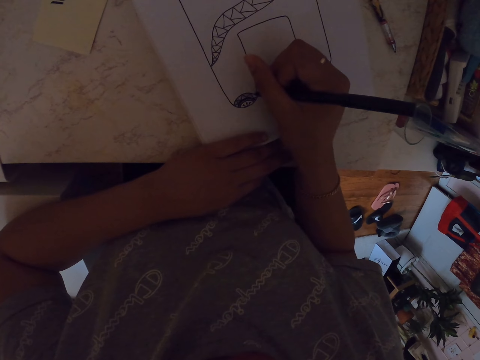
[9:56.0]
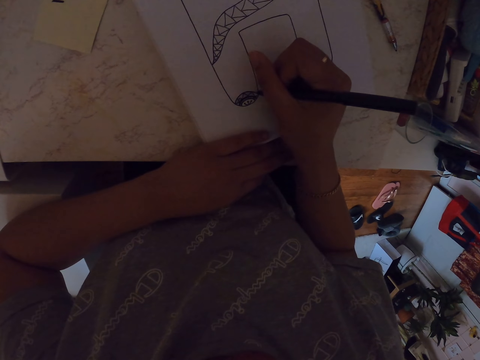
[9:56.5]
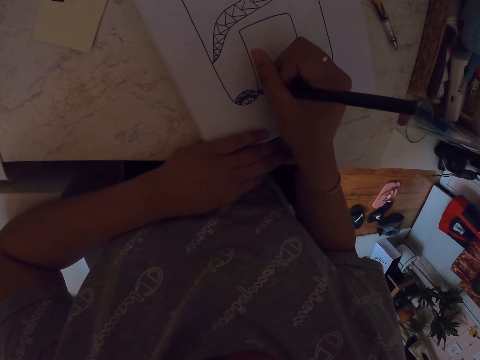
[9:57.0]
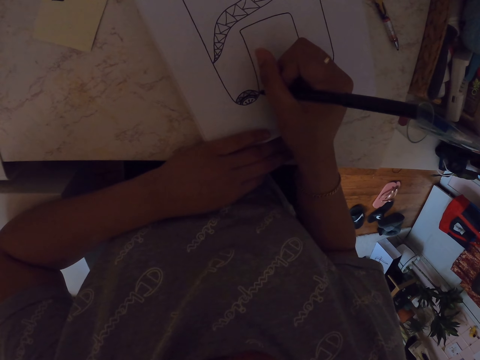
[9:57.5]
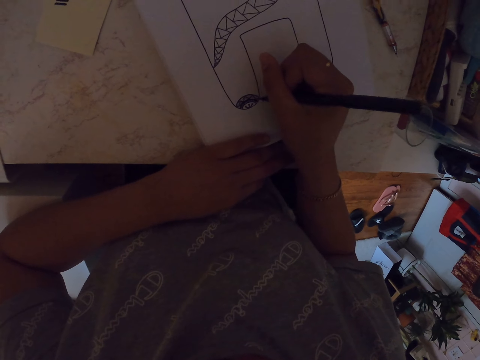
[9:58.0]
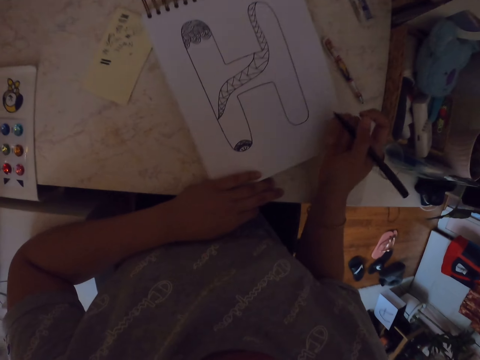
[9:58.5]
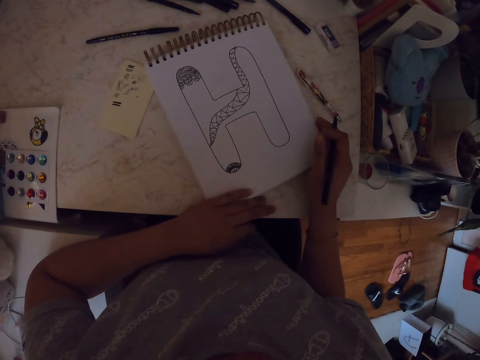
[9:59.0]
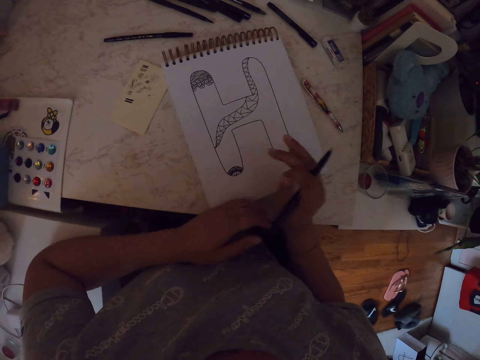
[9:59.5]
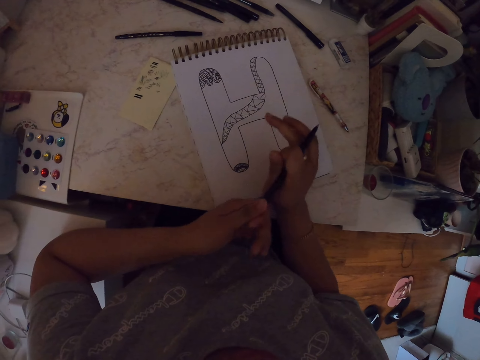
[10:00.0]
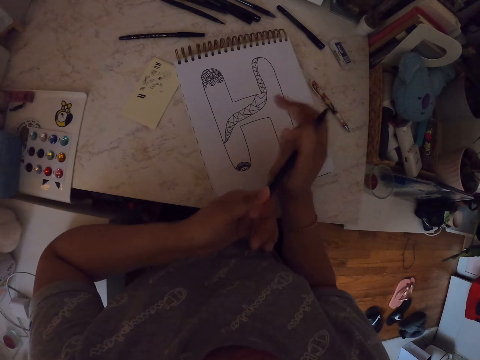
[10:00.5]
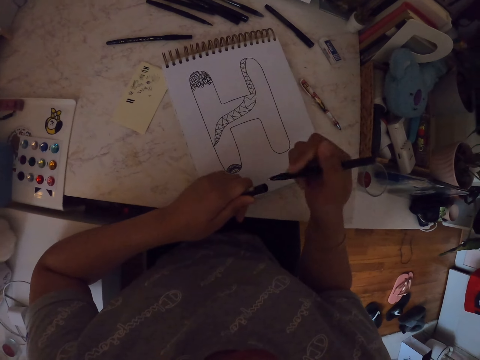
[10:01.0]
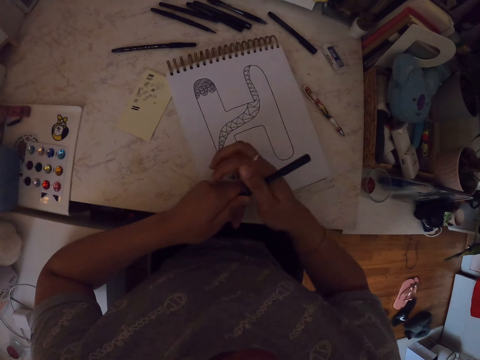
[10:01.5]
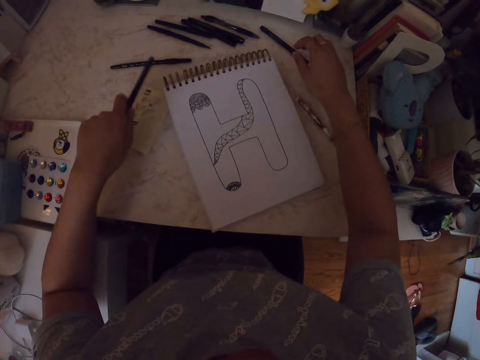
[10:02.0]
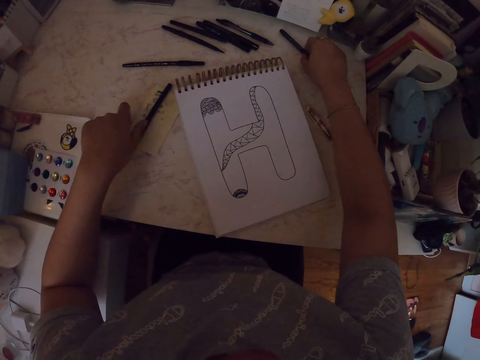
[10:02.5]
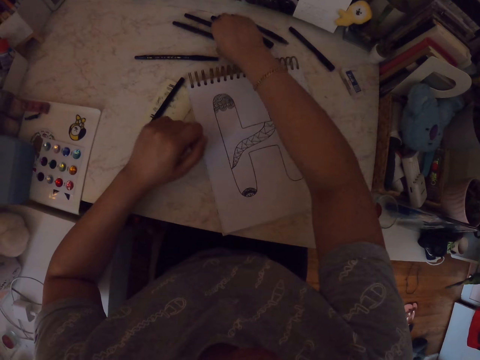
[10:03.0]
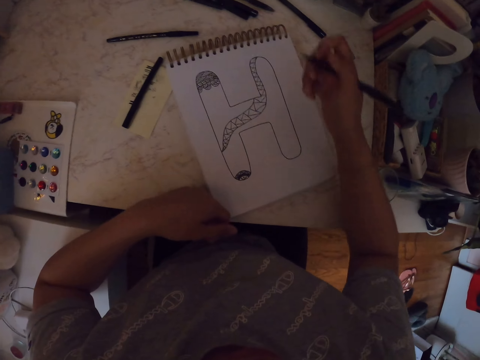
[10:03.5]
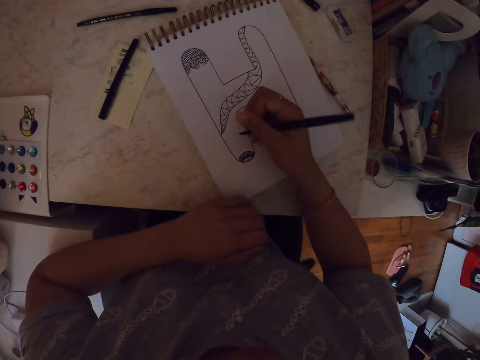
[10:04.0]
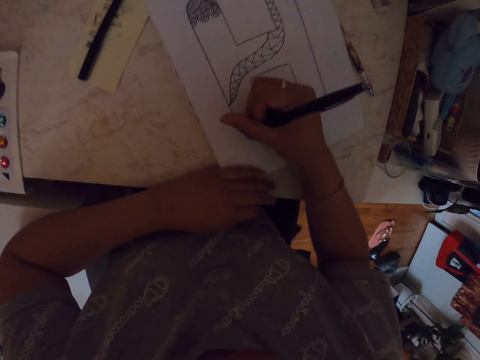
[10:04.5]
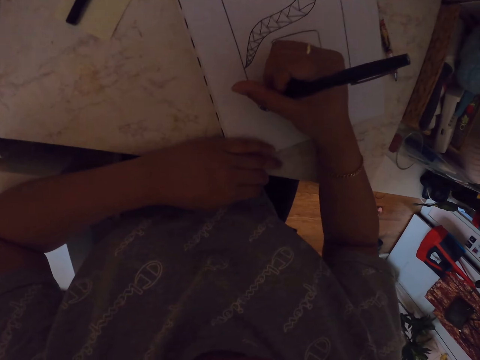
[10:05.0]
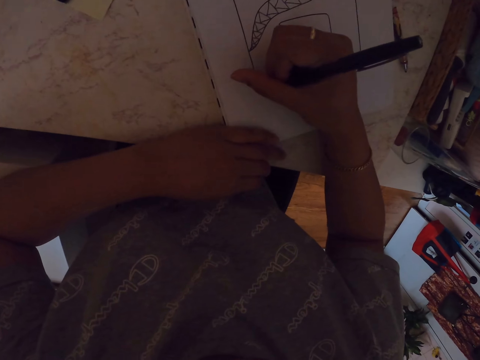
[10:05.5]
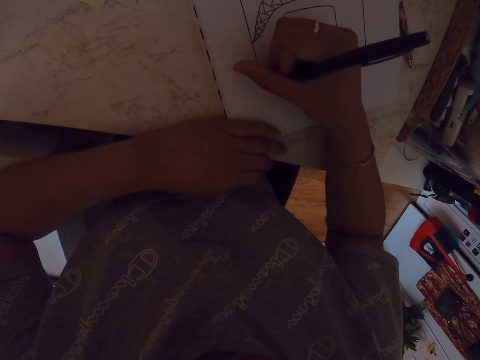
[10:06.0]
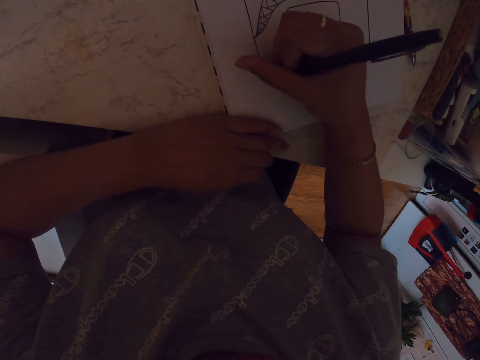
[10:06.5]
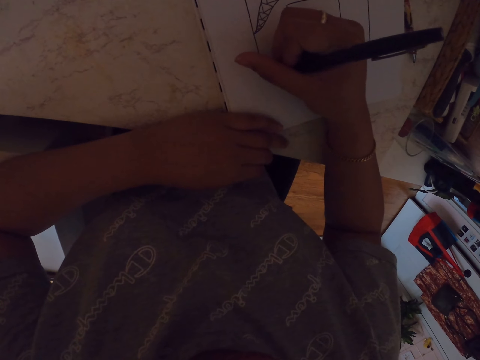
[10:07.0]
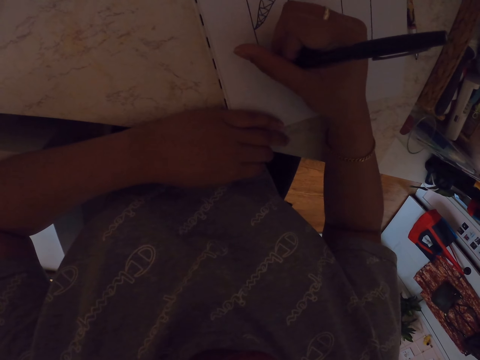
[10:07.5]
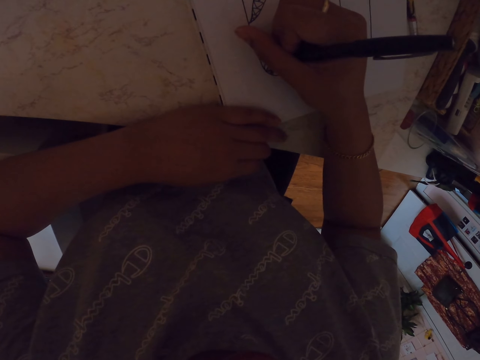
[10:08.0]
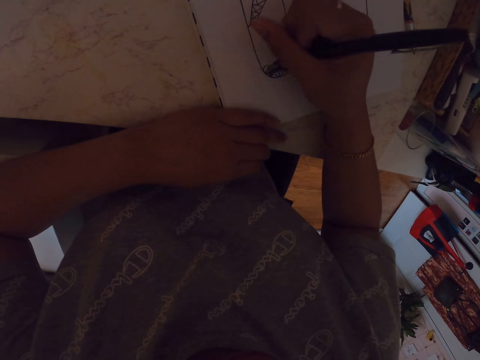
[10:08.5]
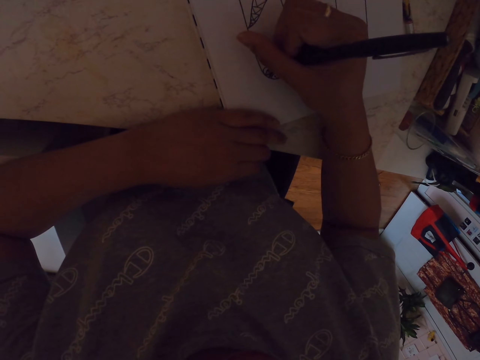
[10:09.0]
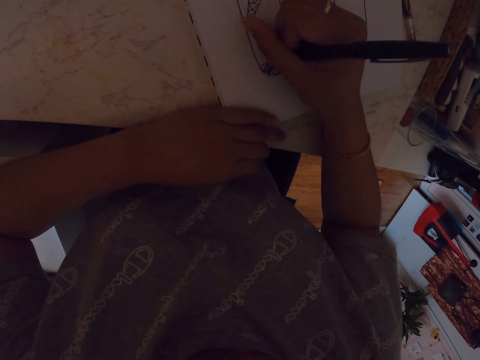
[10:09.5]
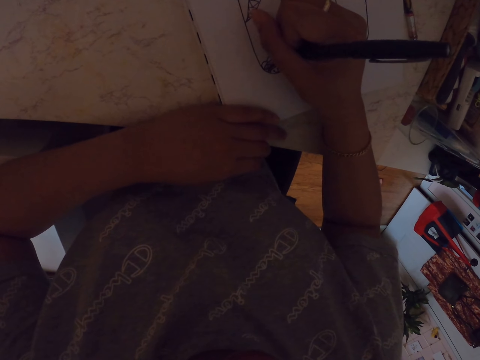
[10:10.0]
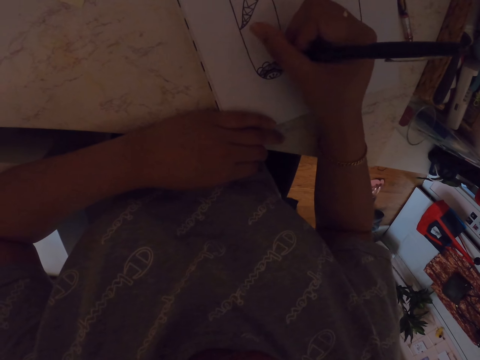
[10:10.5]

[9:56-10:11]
The camera wearer moves his hand. He moves the drawing paper. He removes the lid of the drawing pen and puts the lid of the drawing pen in the front. He returns the drawing pen. He picks up another drawing pen. He draws a drawing on the notebook with the pen.

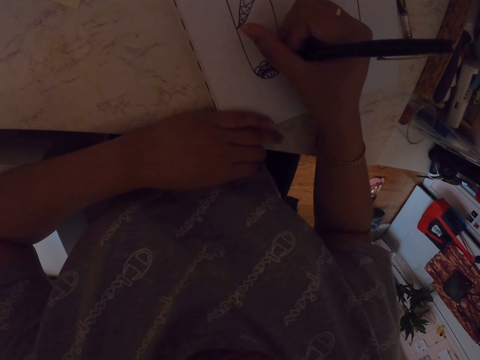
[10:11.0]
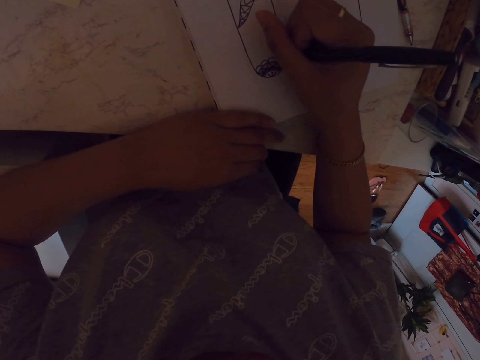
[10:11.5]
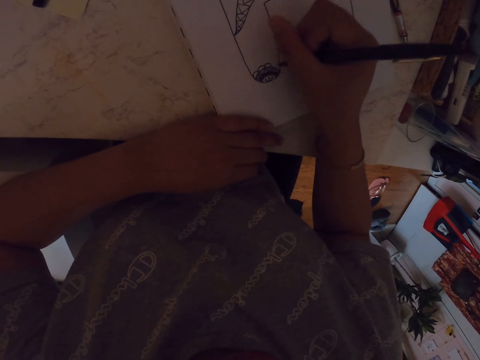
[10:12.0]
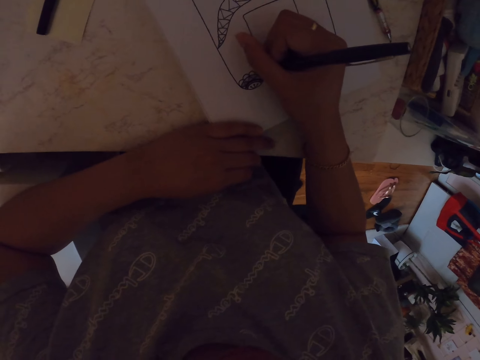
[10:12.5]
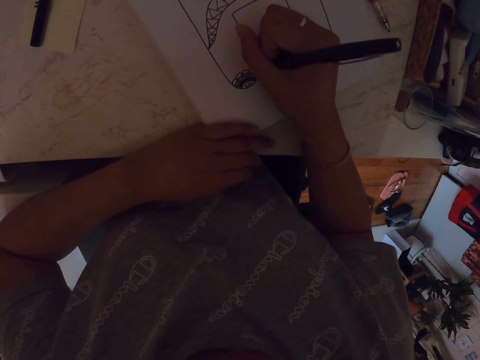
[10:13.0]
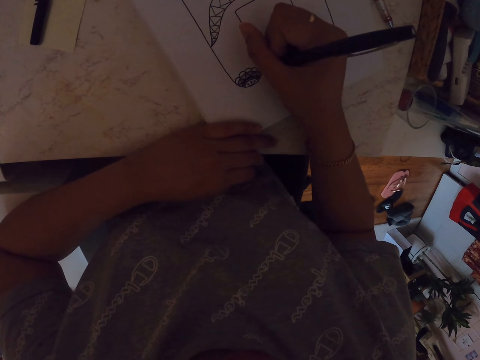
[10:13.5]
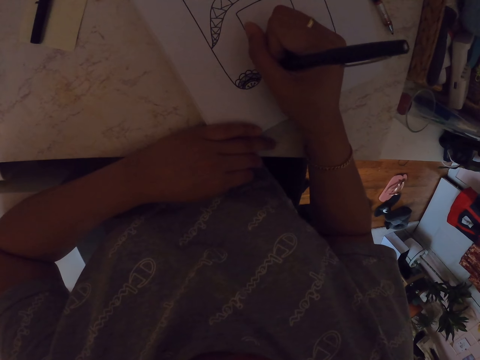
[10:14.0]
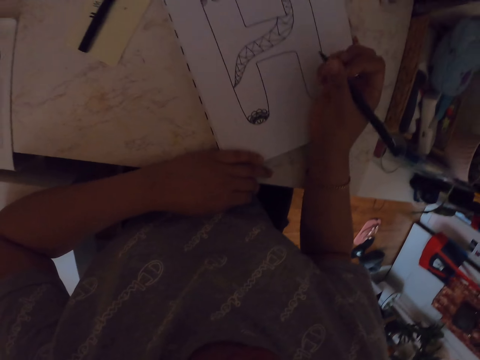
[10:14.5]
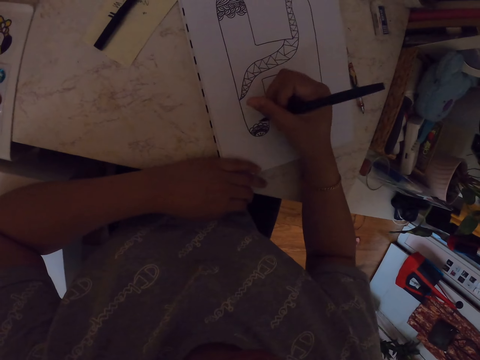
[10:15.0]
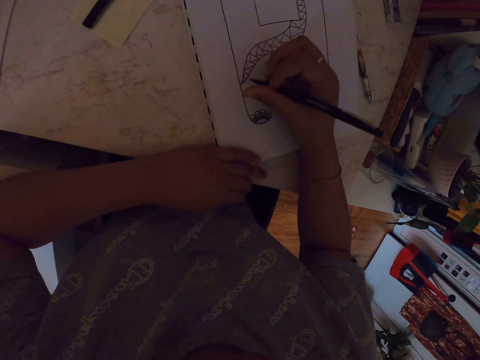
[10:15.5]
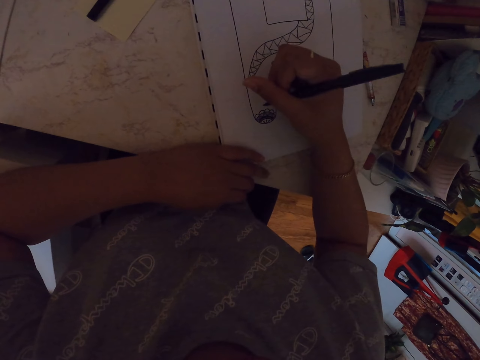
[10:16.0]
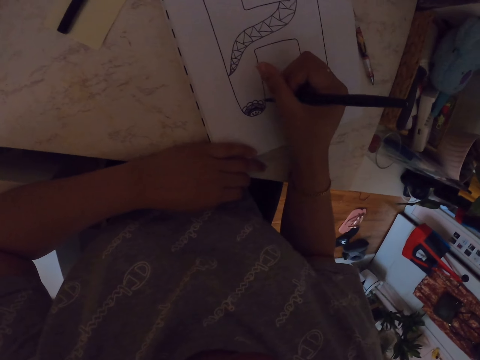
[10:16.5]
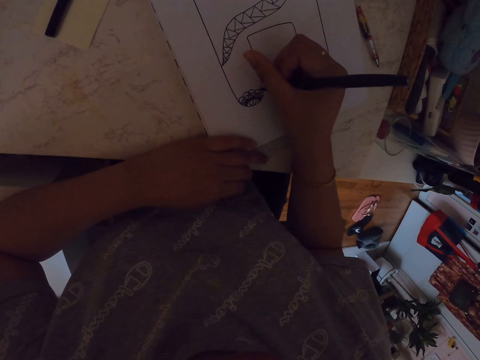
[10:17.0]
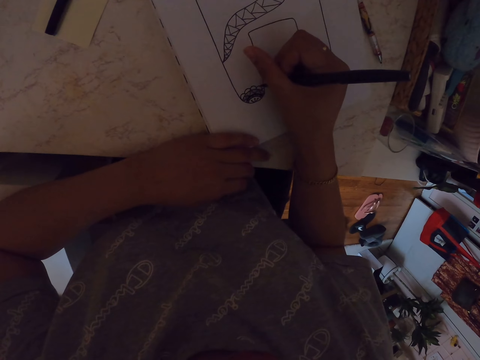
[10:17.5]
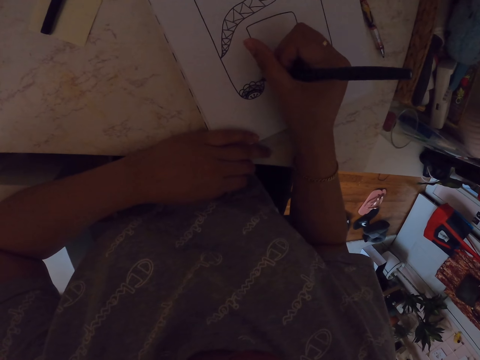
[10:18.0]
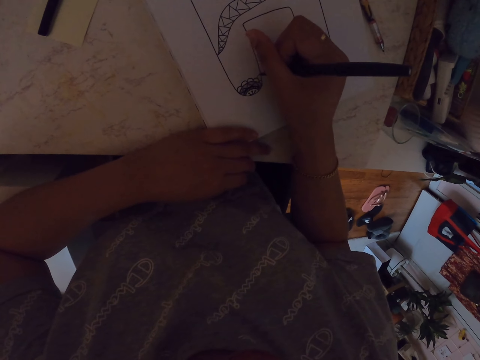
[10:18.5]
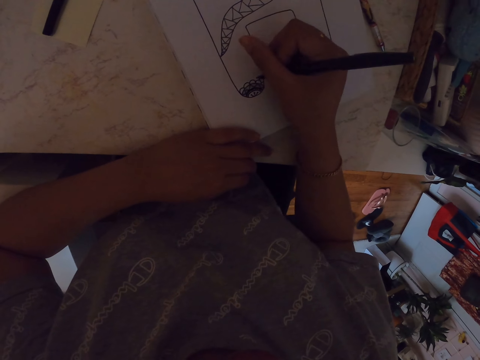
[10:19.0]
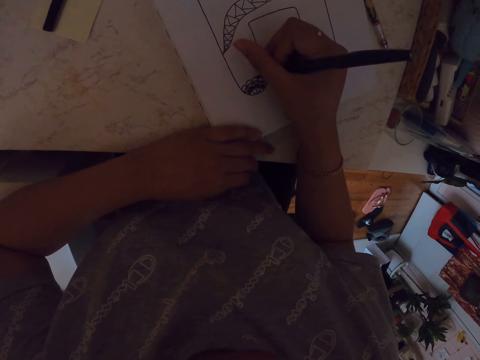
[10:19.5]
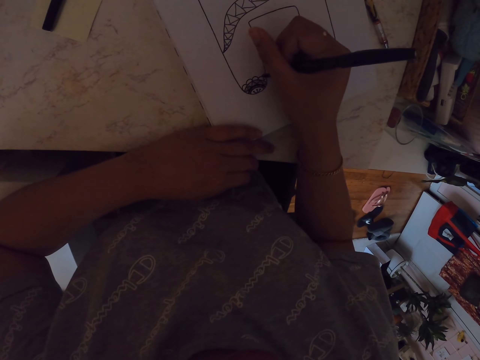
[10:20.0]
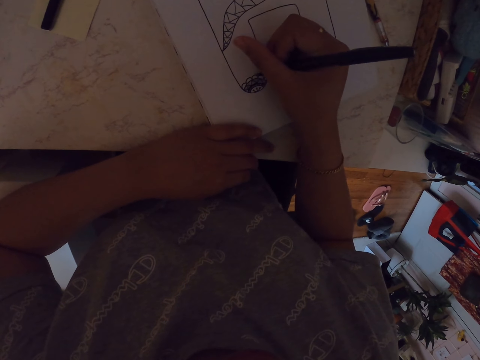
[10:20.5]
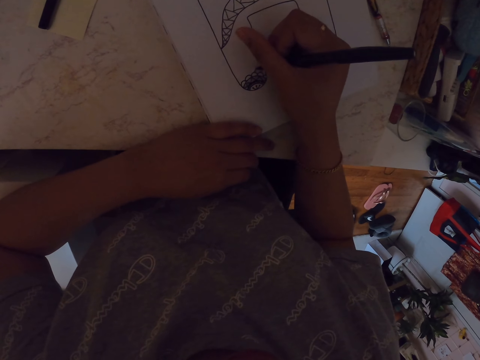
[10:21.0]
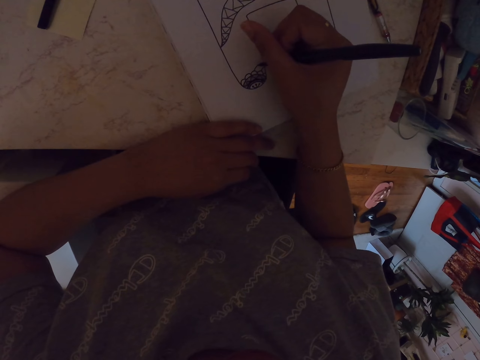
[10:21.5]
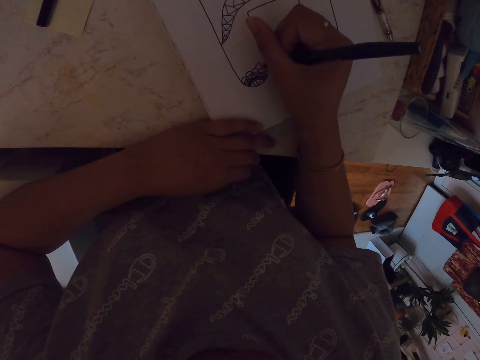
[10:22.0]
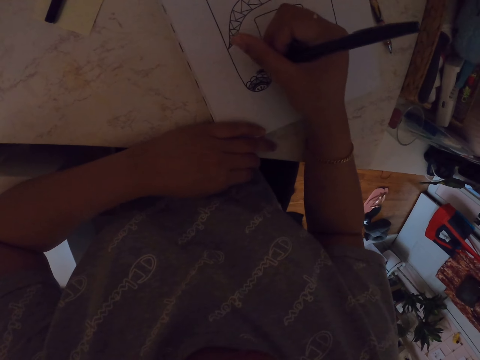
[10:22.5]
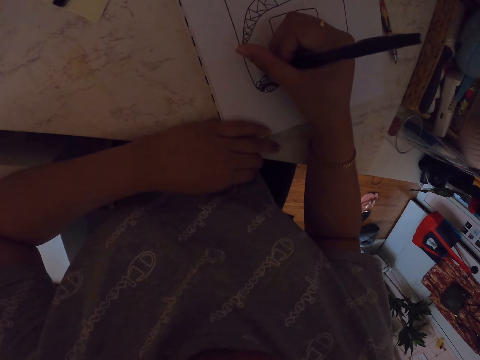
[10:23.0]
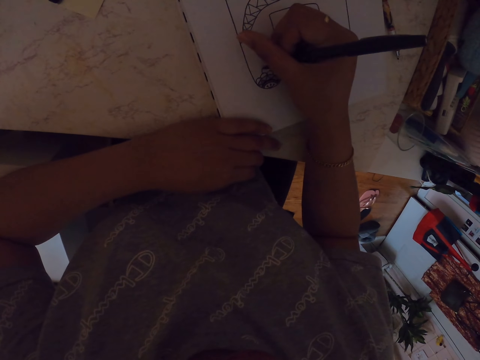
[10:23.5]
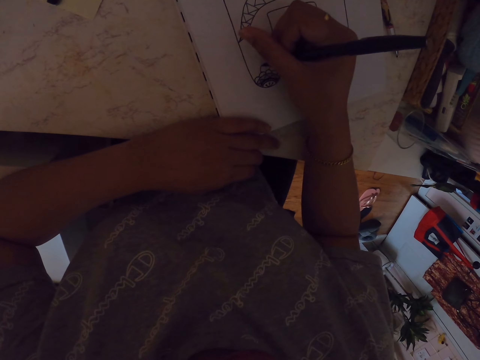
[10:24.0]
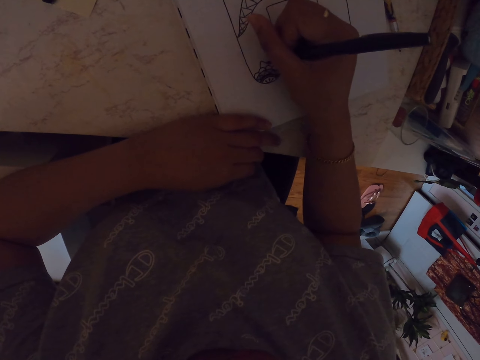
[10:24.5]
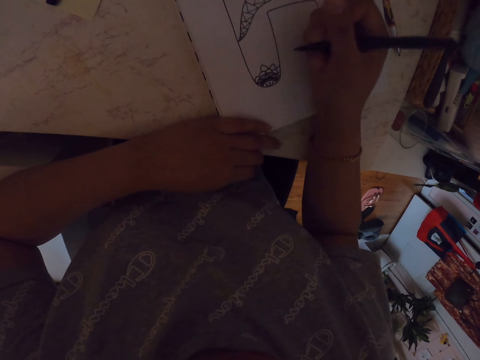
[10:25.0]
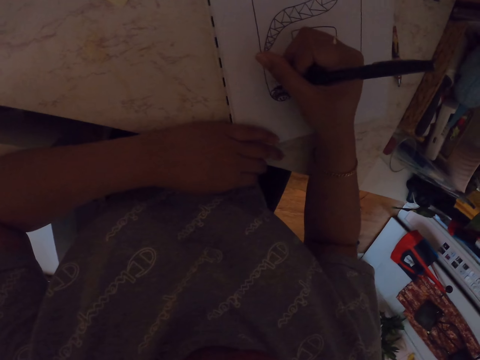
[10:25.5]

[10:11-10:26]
The camera wearer moves his hand. He draws a drawing on a book with a pen. He moves his hand. He draws a drawing on the book with the pen.
